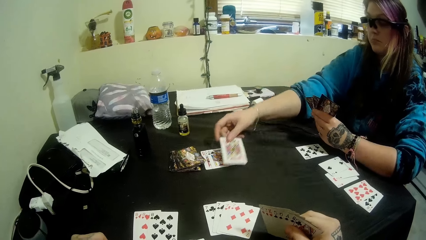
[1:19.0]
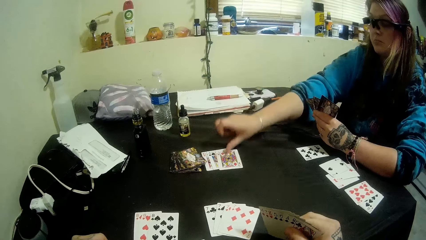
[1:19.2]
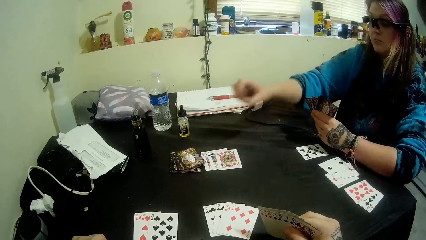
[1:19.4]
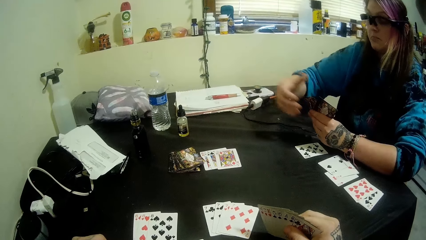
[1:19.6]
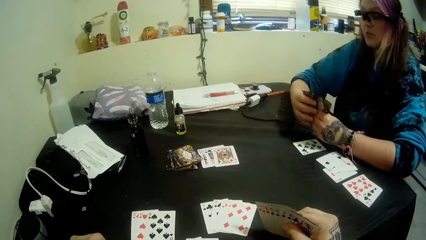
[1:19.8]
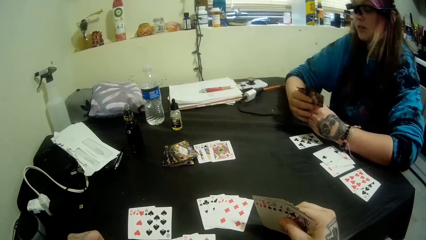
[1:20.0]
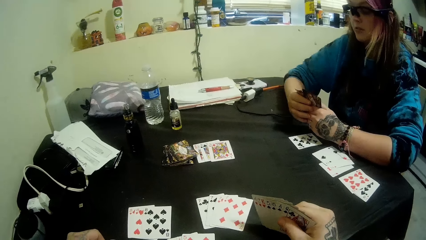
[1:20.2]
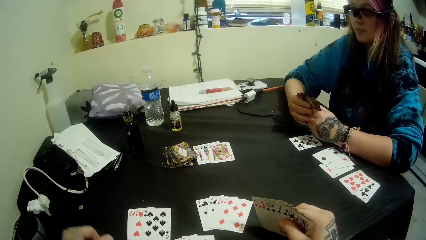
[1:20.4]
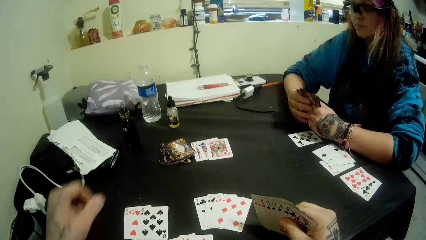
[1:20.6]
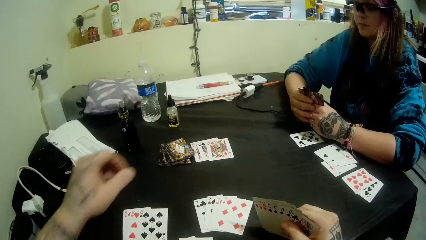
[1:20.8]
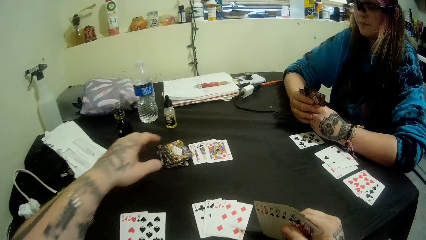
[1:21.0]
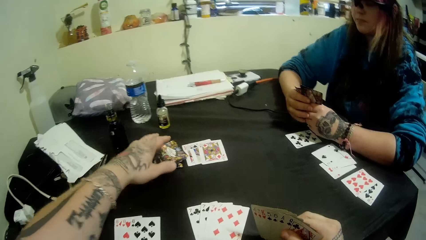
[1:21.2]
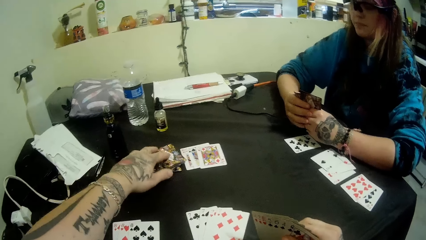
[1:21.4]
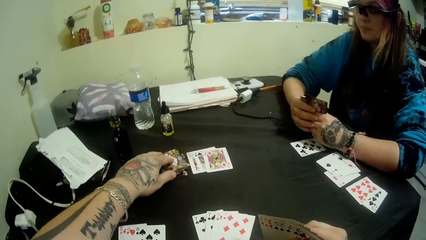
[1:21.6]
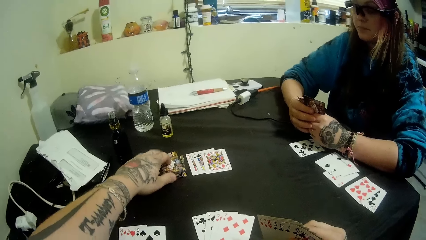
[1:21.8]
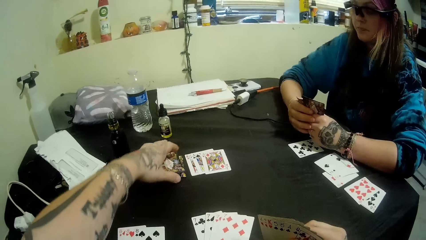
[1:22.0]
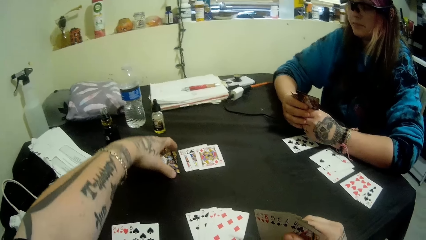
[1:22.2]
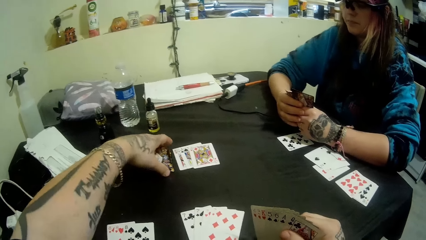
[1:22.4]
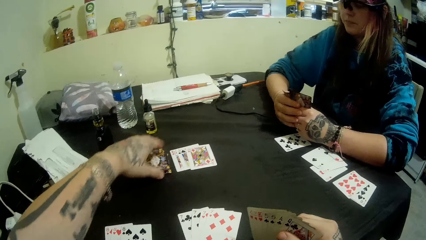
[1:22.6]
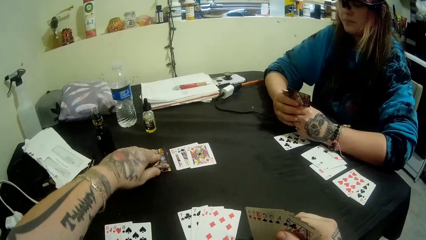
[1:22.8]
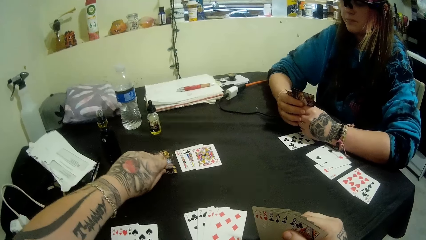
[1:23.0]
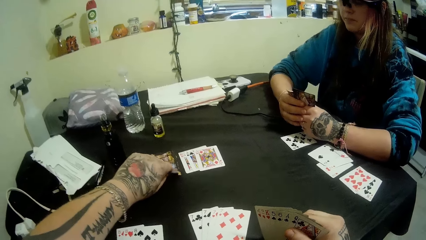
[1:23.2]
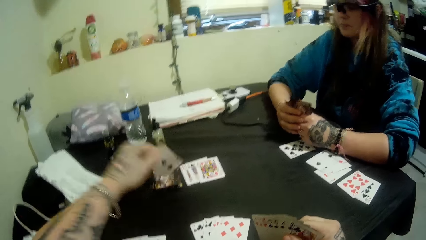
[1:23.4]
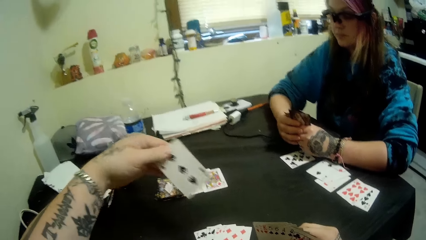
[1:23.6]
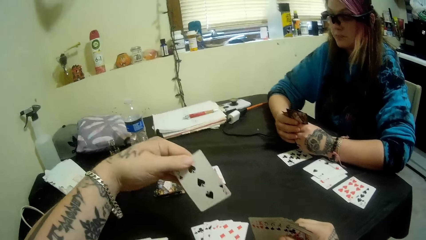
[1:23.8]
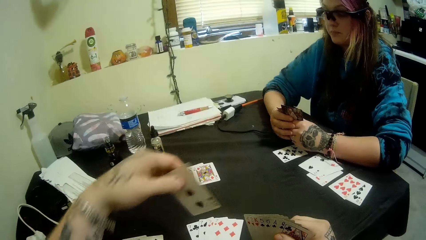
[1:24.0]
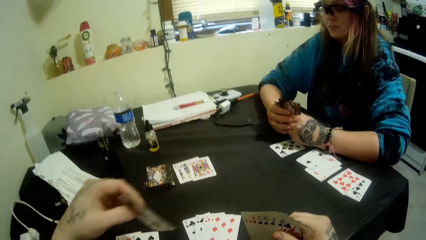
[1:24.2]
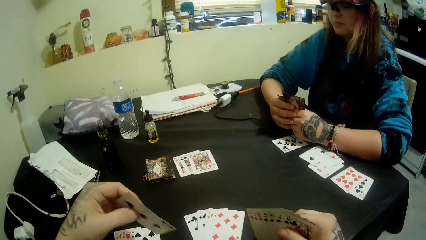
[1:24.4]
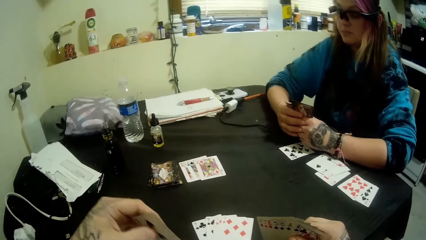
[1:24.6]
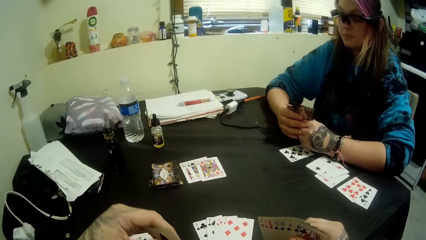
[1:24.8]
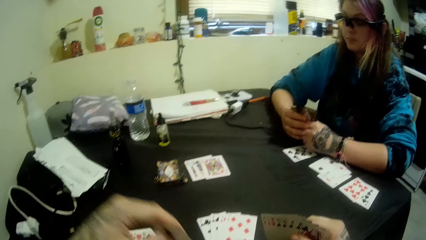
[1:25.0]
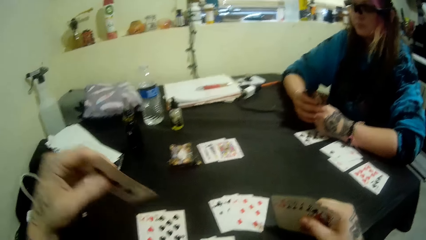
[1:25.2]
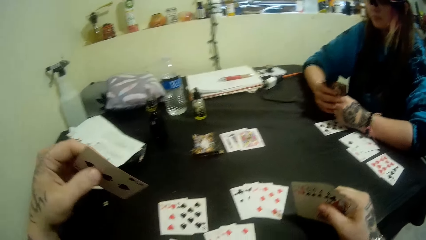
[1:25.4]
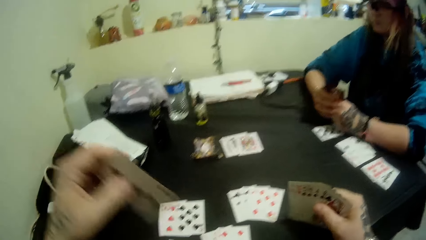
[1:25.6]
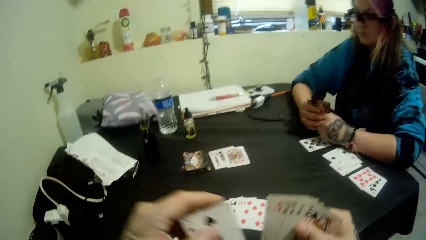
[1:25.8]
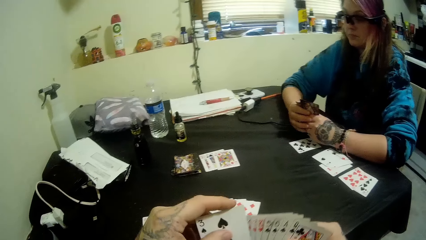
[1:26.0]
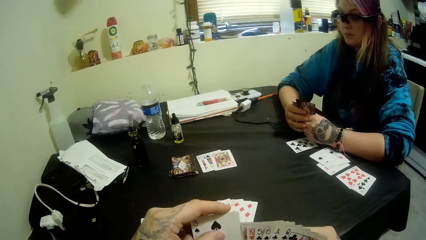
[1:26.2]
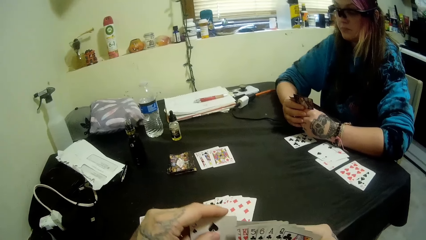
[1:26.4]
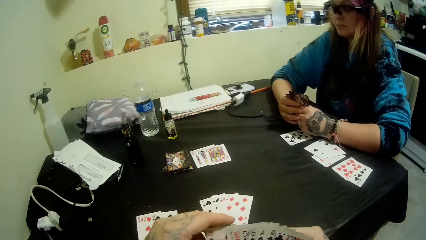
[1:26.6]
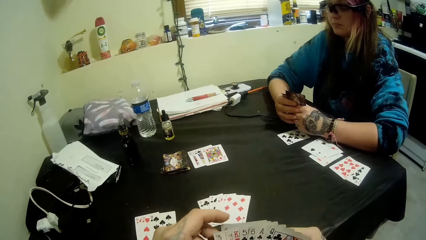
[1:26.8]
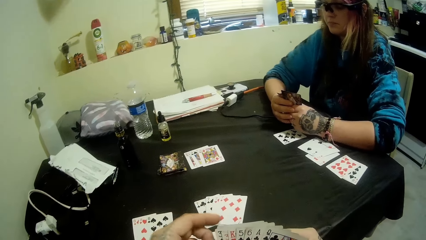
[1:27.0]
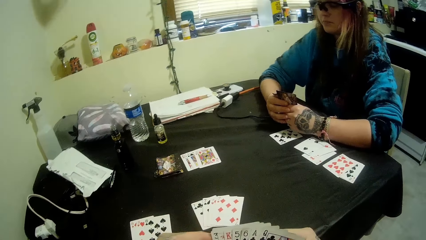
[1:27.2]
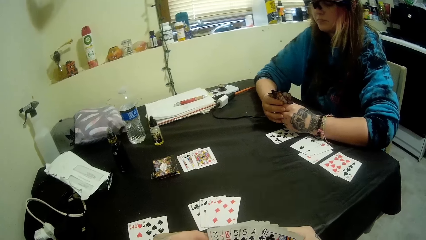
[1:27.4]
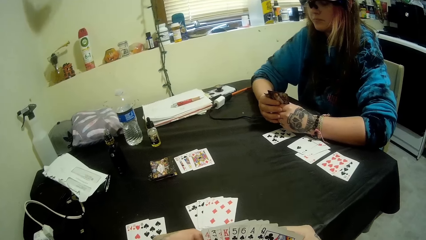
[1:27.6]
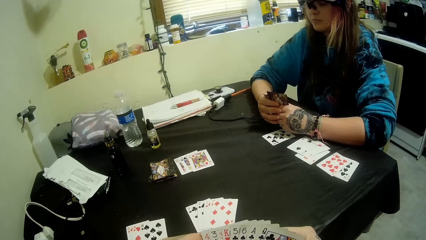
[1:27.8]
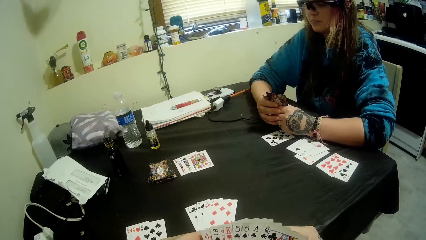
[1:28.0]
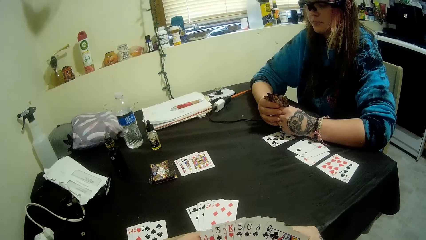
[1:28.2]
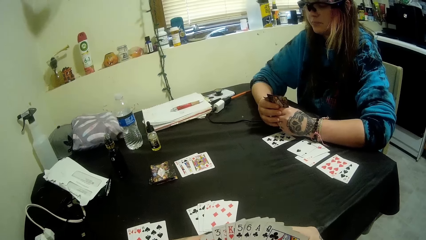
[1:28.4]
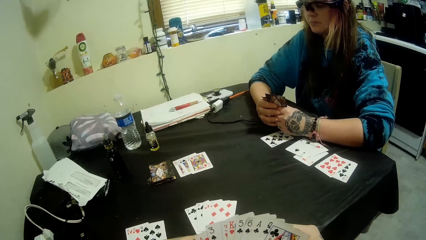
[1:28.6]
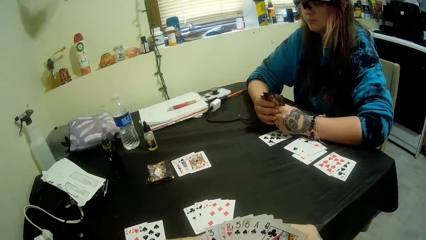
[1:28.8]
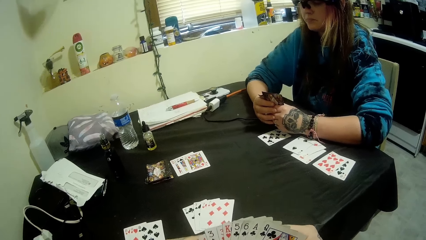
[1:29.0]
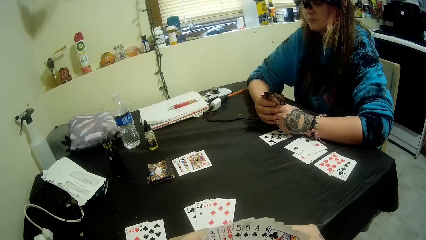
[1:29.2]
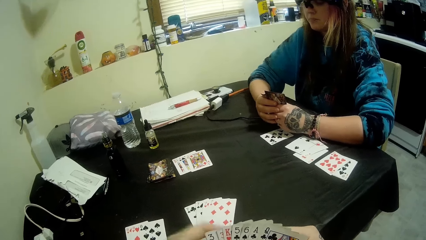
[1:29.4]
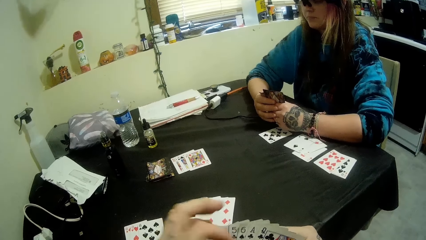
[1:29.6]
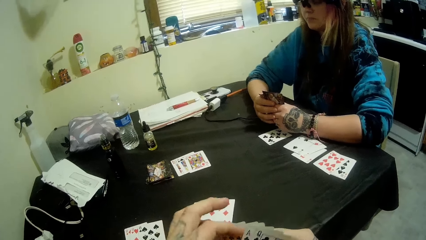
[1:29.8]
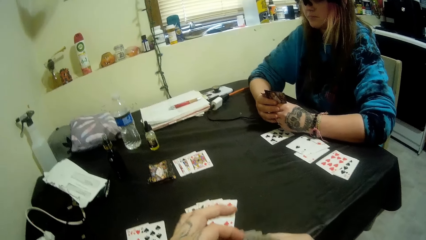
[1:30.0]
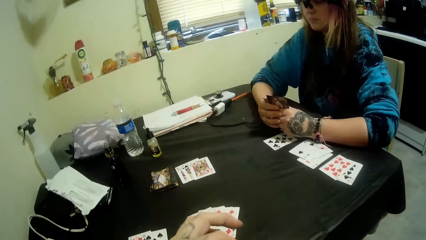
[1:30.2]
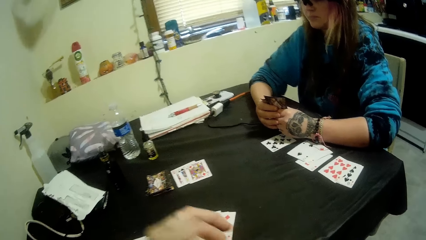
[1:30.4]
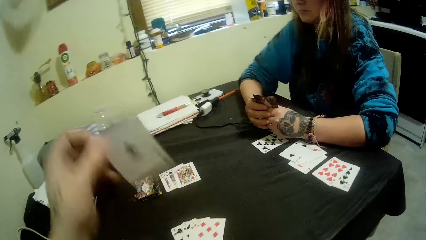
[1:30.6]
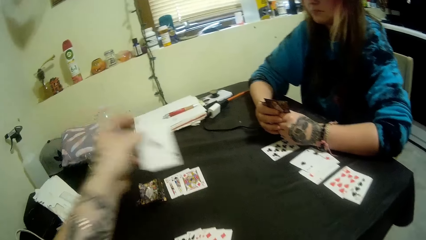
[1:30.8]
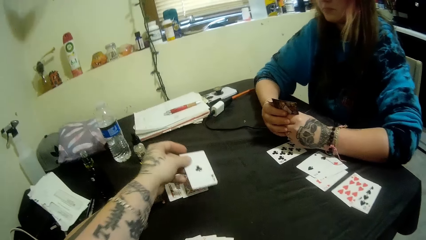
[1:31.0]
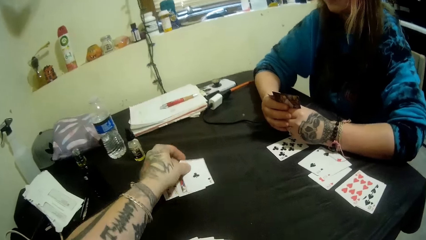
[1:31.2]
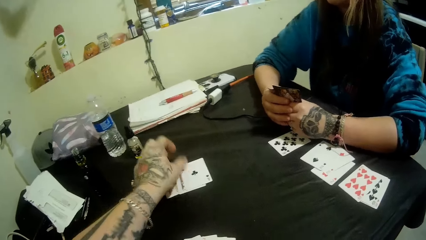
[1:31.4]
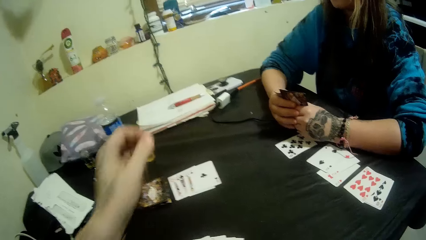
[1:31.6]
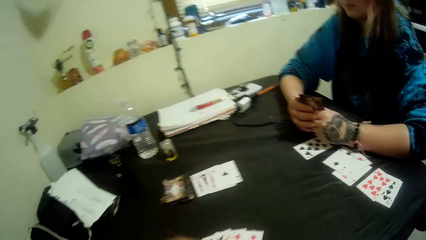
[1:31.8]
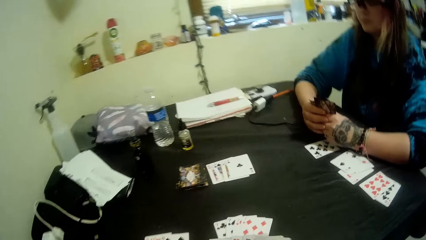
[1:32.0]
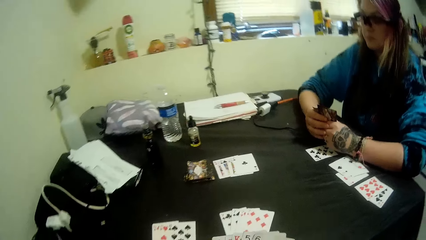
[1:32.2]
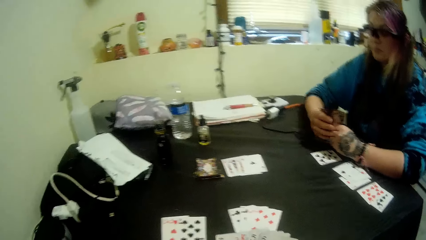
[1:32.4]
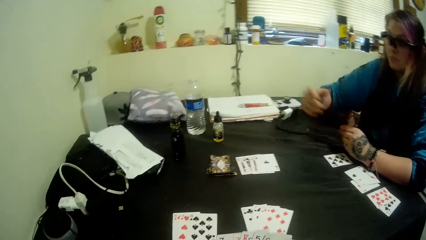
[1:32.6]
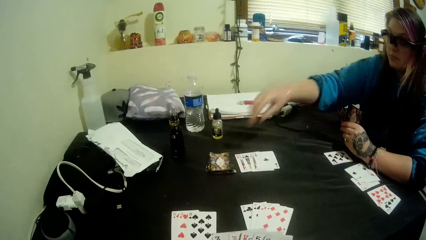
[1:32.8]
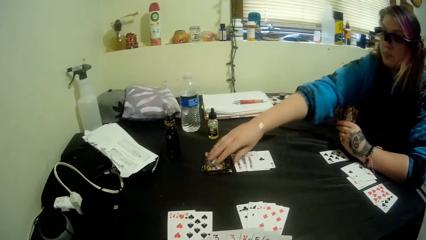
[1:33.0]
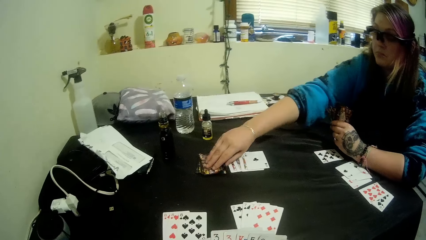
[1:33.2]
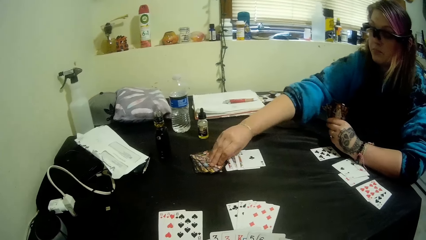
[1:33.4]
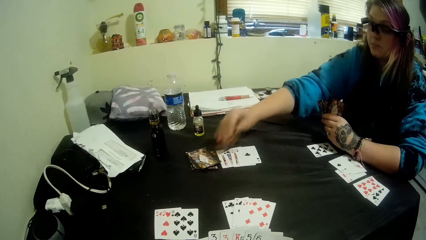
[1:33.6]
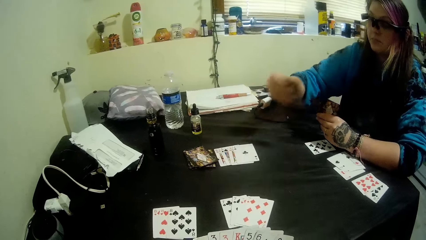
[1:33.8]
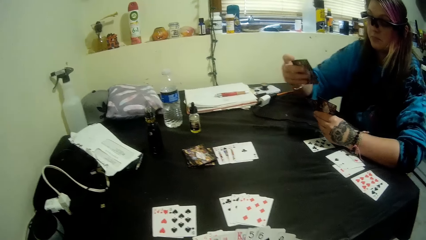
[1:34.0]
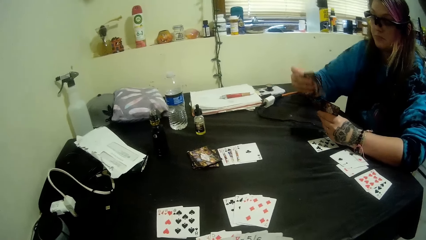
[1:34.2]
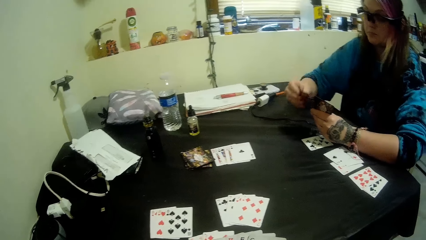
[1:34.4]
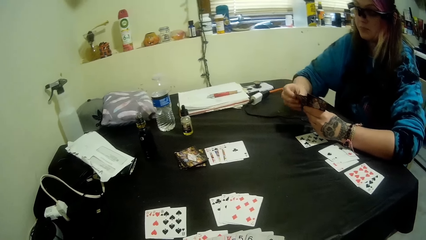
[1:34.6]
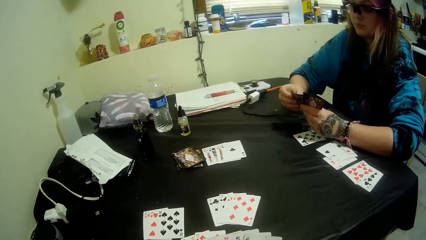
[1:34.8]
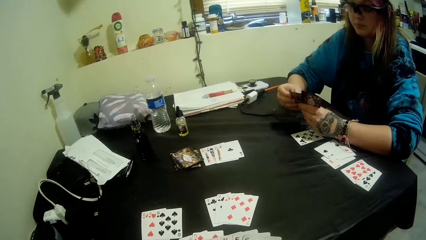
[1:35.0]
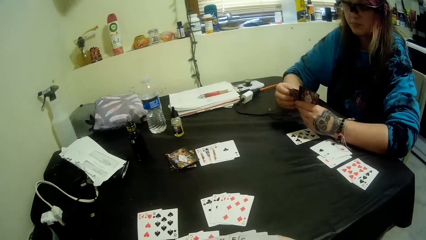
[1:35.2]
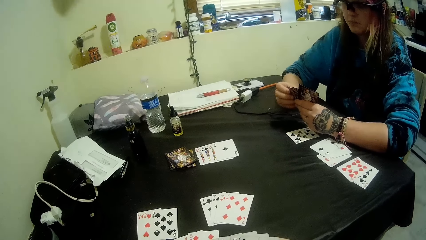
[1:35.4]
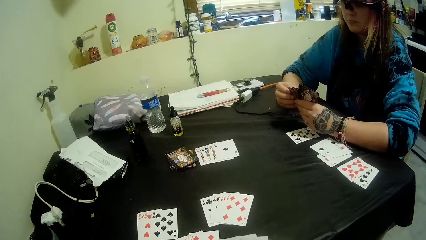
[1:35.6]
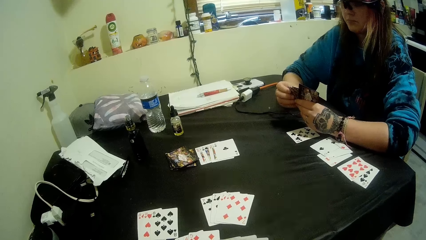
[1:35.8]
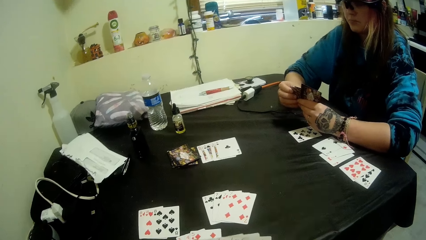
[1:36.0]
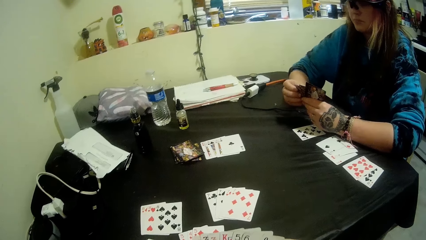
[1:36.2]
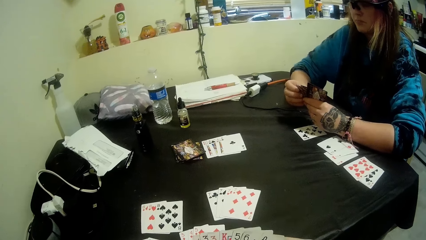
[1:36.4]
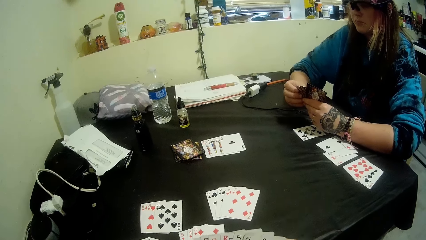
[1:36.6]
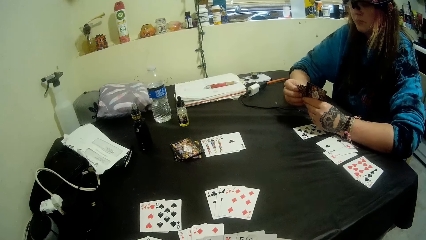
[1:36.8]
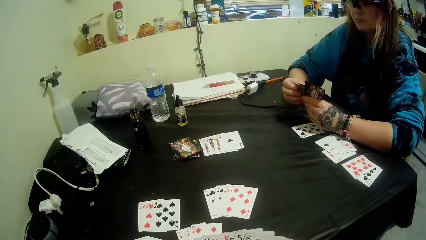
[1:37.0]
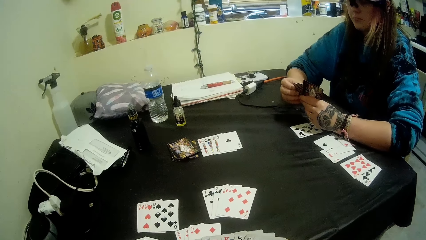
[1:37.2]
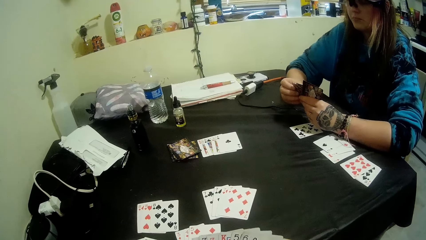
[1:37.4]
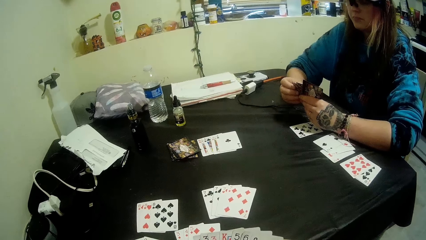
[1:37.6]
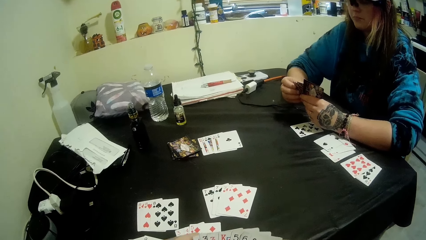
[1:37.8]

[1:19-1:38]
A woman plays a card to the center of the table. She holds the cards. The camera wearer moves the left hand. He picks a card from the pile of cards at the center of the table with his left hand. He touches the card. He holds the card with the other hand. He picks a card. He plays the card to the center of the table. The woman moves a hand. She picks a card from the pile of cards at the center of the table with her left hand. She holds the card with the other hand.
